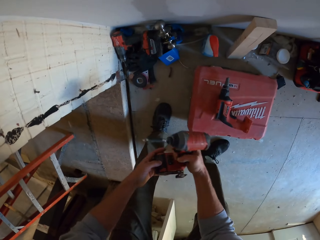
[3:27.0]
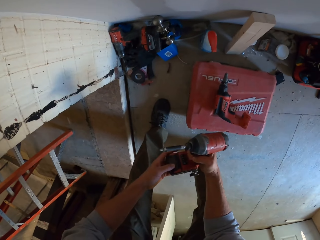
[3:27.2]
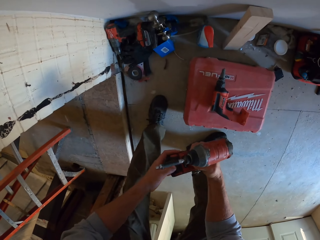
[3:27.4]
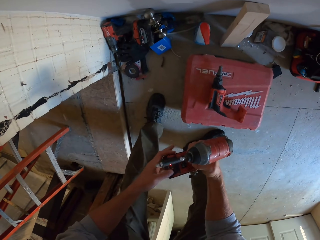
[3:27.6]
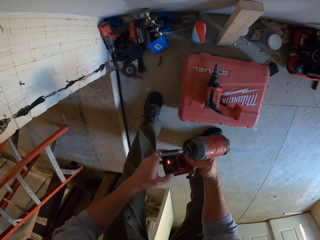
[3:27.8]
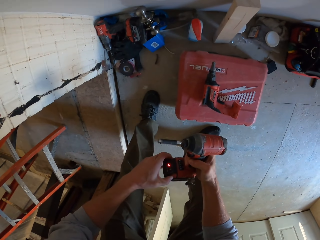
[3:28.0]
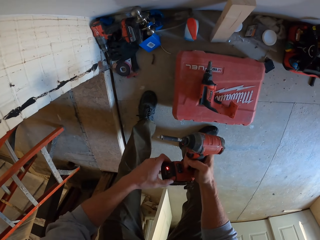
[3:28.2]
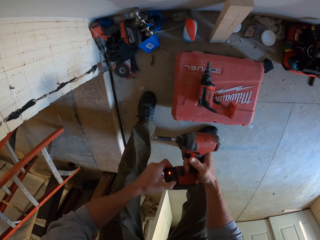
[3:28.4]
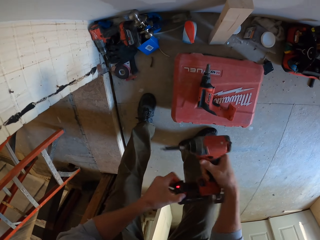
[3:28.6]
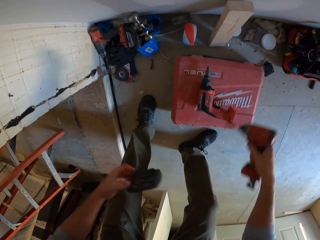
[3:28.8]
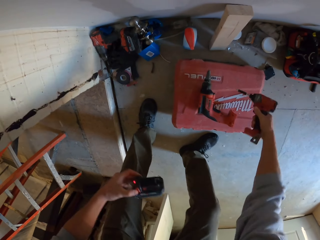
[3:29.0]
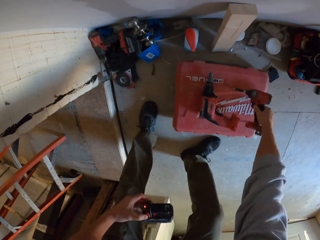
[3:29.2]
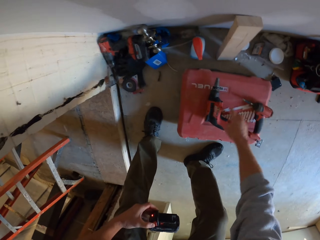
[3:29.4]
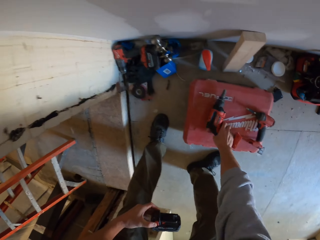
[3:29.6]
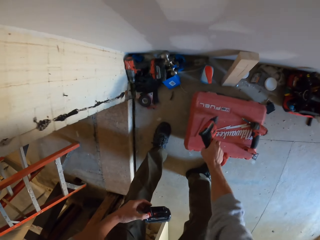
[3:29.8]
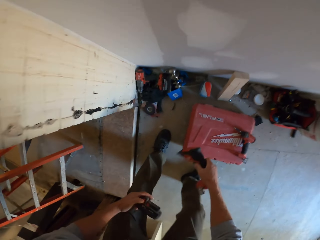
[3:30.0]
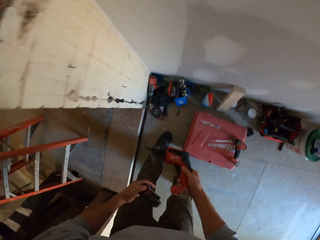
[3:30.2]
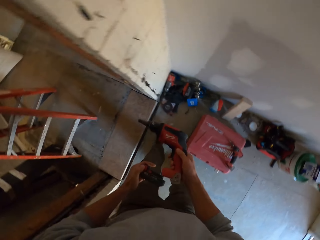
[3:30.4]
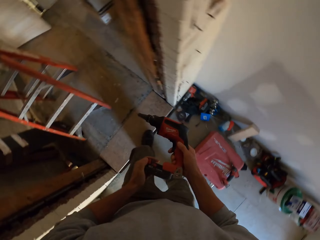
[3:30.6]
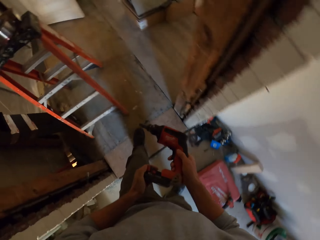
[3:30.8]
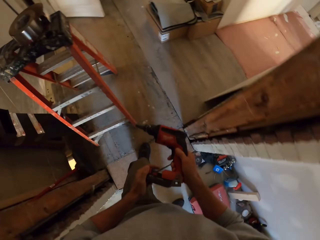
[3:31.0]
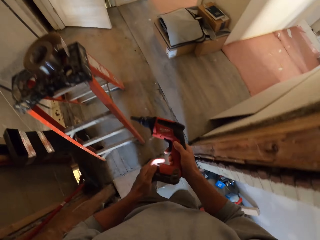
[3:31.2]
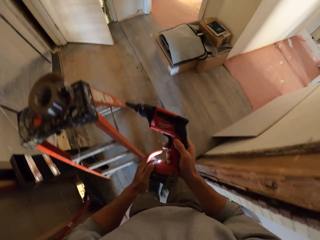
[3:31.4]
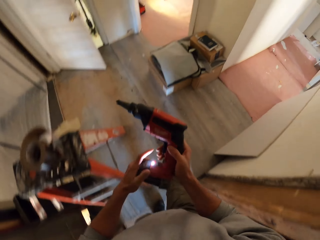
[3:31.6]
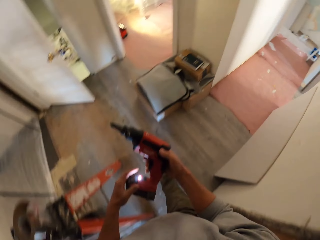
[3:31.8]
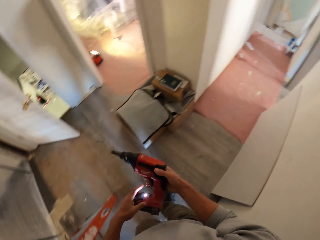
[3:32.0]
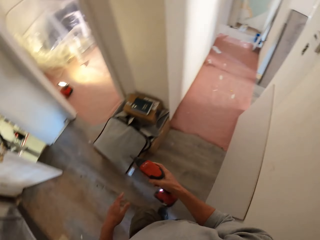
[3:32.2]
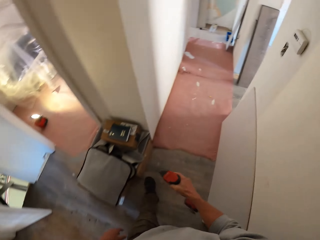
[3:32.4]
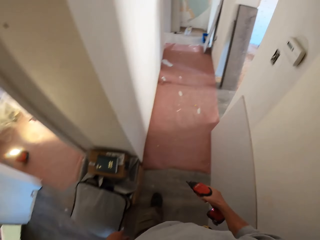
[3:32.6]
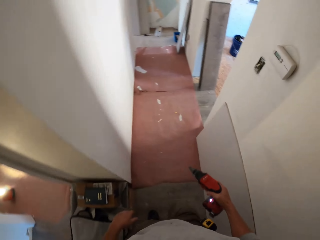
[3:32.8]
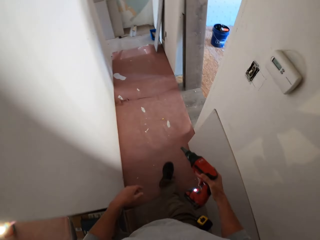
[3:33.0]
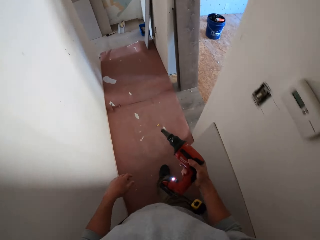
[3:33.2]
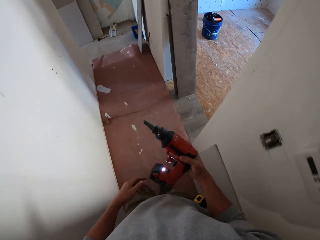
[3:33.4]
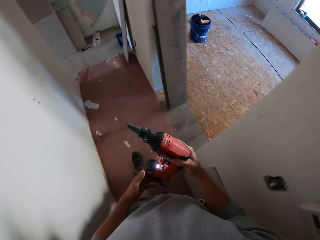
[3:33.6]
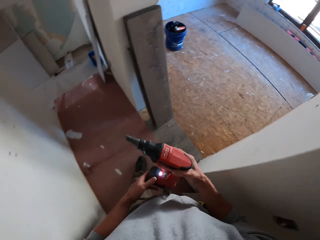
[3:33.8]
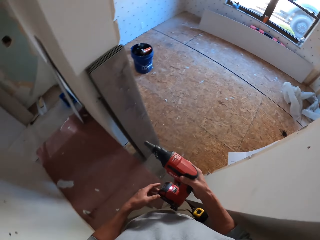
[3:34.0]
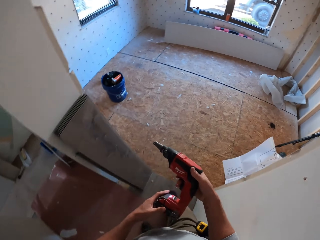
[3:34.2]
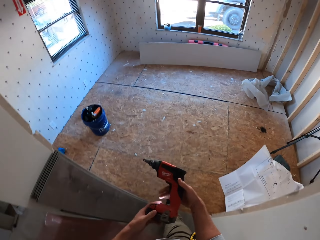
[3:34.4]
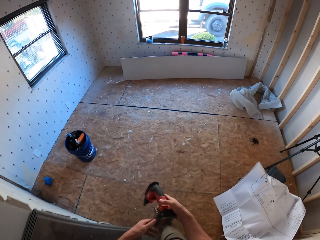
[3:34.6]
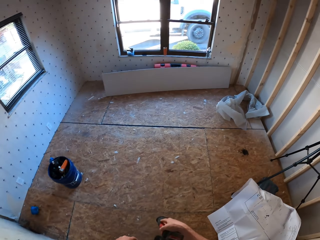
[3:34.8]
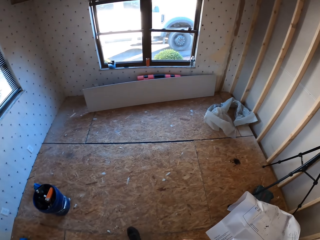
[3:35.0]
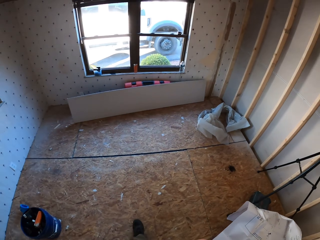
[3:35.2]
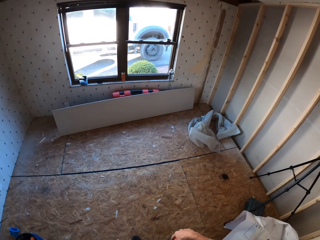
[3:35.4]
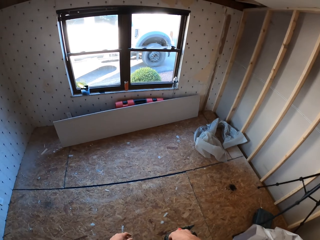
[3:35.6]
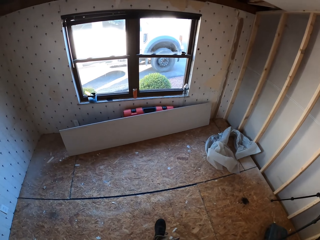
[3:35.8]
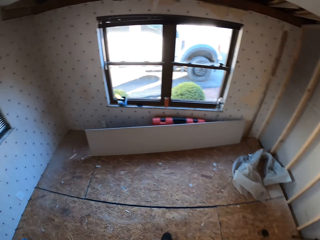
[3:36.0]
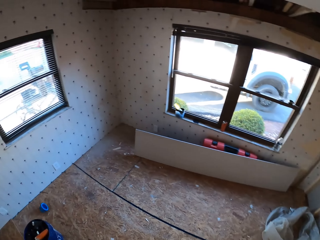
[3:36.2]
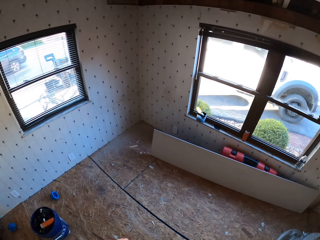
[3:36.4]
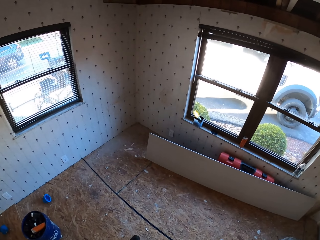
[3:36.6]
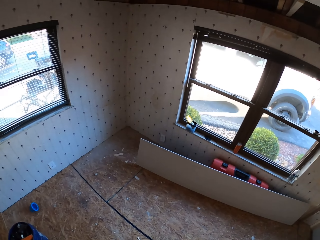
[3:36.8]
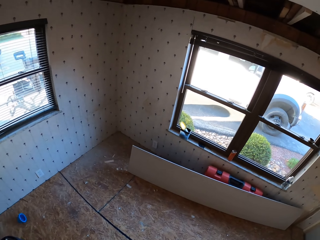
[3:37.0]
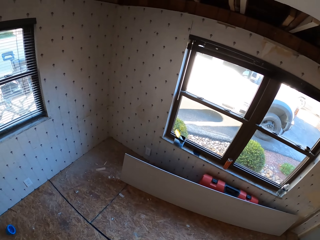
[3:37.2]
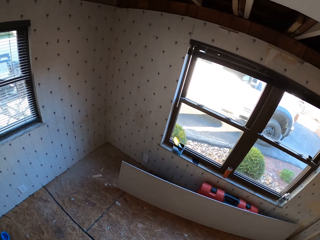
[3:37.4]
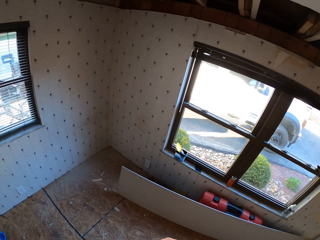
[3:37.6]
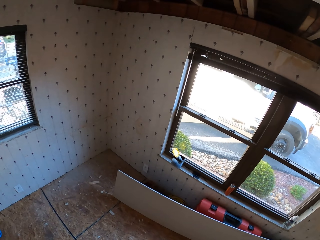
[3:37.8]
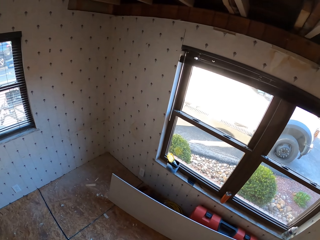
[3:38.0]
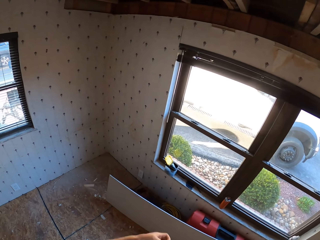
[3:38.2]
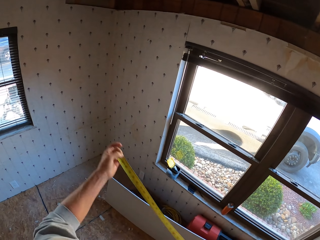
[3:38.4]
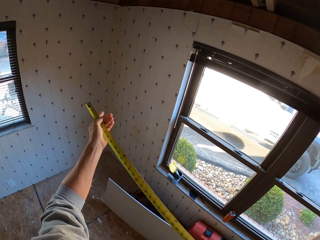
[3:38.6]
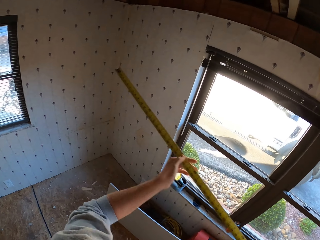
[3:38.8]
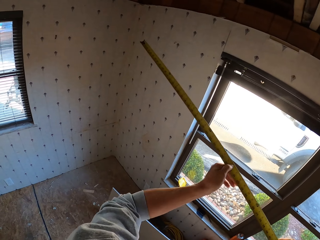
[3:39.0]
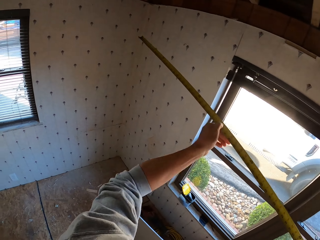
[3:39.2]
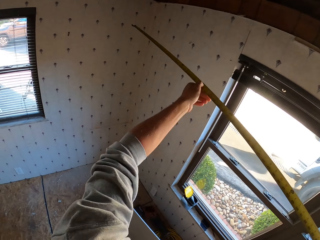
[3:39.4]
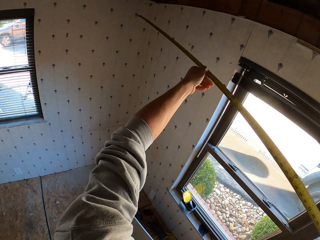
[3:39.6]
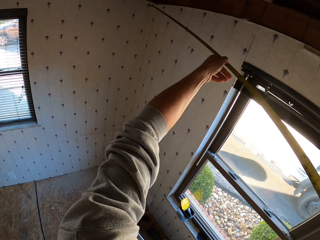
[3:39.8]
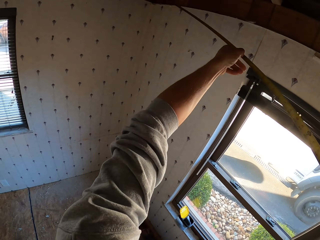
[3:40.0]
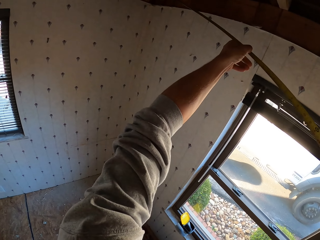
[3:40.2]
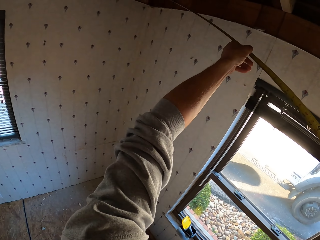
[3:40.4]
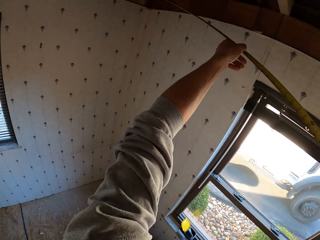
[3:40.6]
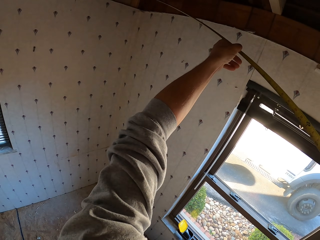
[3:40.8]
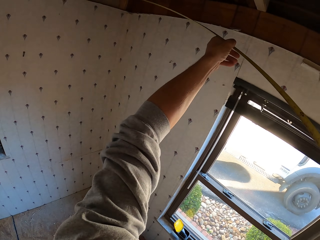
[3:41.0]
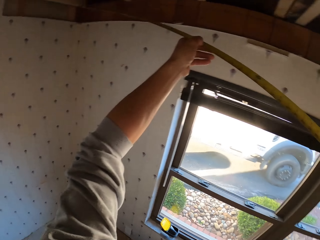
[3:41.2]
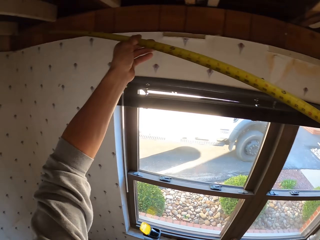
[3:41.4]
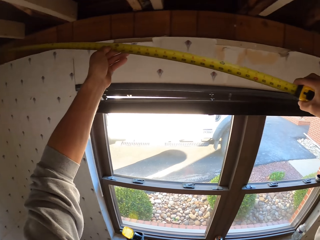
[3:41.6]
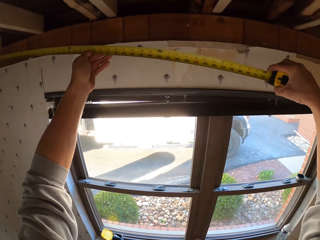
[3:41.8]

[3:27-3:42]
The camera wearer inspects the electric screwdriver. They hold a battery. They place the electric screwdriver on a container. They hold a drill. They pick up the electric screwdriver. They turn to the side. They inspect the electric screwdriver. They walk around the apartment. They walk in a room. They turn around. They look around the room. They walk around. They hold a tape measure. They look around the room again. They measure the roof.

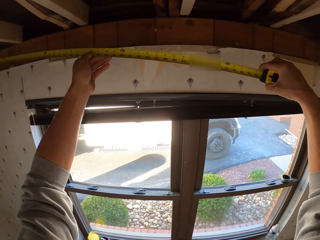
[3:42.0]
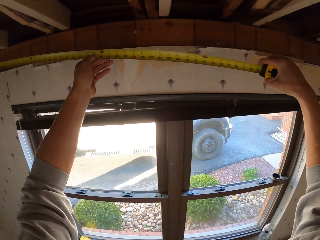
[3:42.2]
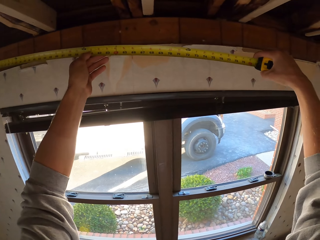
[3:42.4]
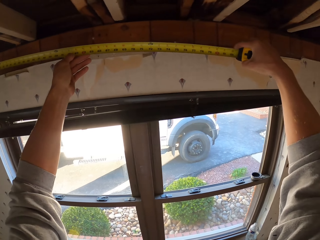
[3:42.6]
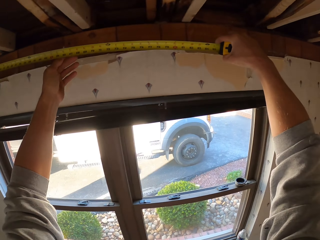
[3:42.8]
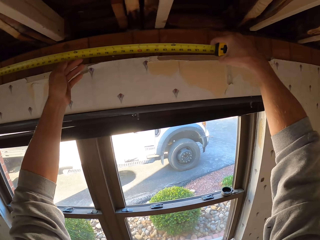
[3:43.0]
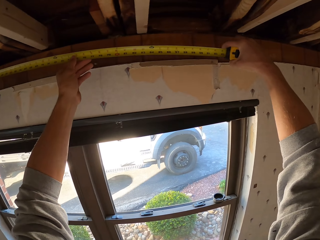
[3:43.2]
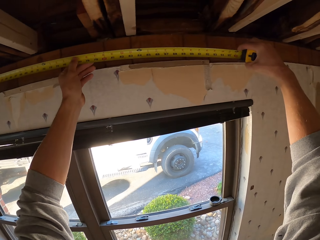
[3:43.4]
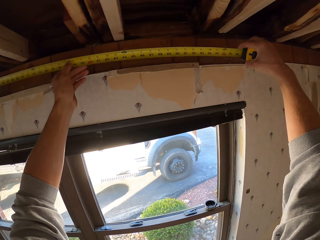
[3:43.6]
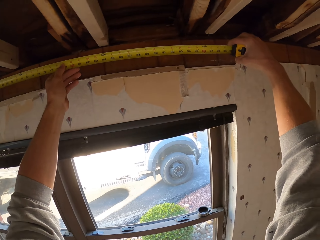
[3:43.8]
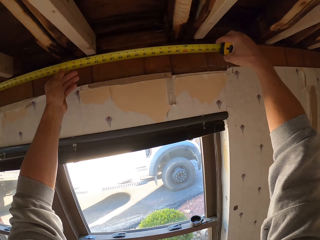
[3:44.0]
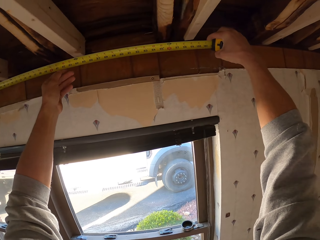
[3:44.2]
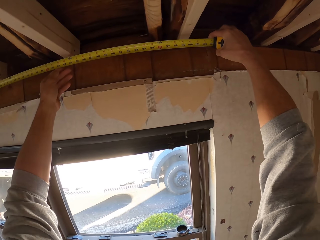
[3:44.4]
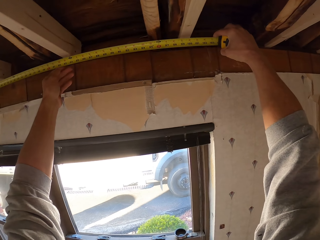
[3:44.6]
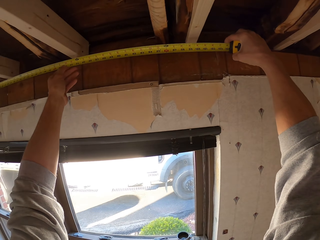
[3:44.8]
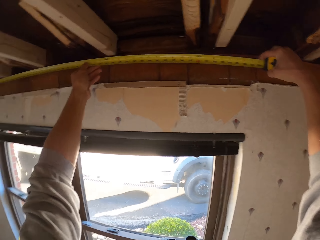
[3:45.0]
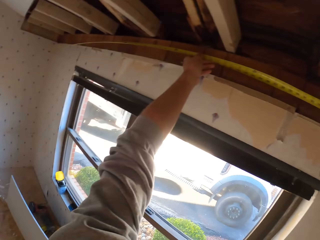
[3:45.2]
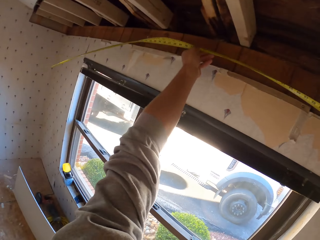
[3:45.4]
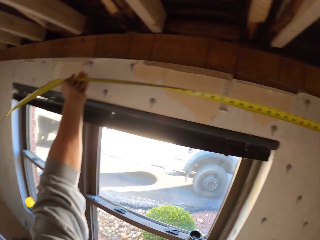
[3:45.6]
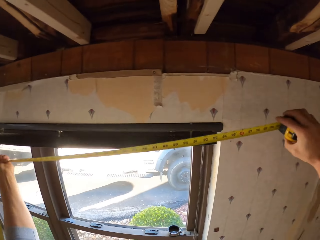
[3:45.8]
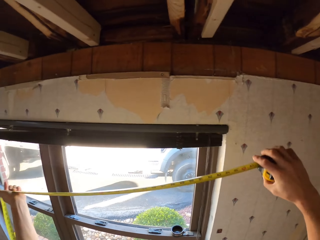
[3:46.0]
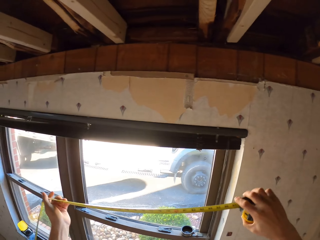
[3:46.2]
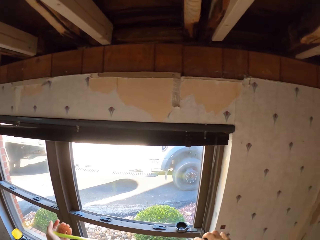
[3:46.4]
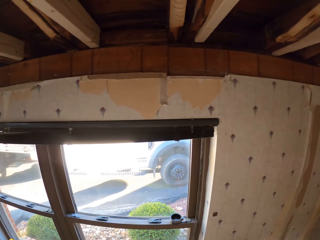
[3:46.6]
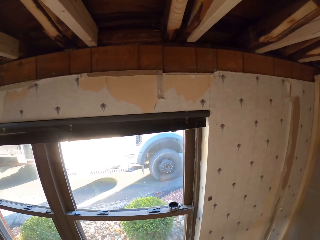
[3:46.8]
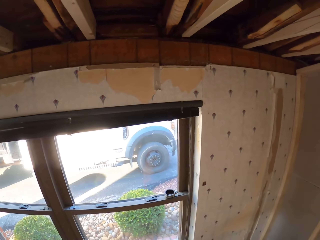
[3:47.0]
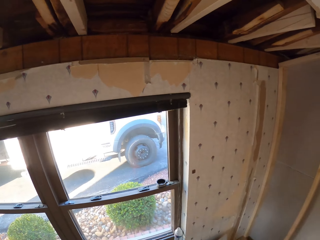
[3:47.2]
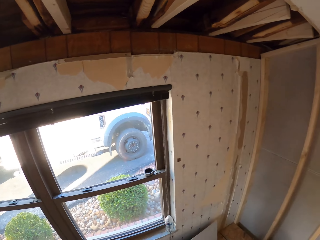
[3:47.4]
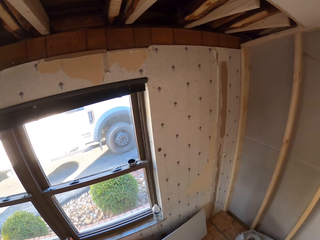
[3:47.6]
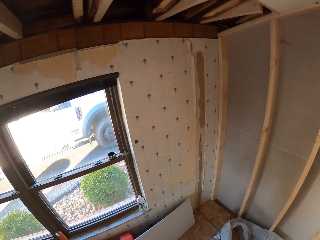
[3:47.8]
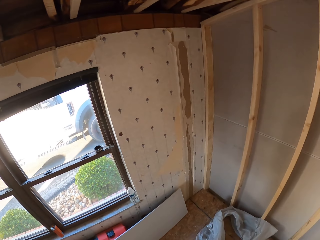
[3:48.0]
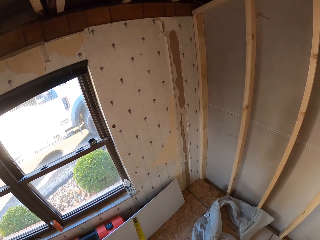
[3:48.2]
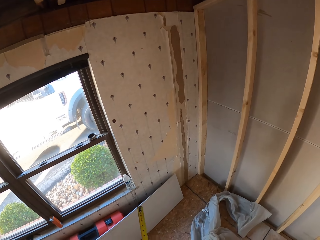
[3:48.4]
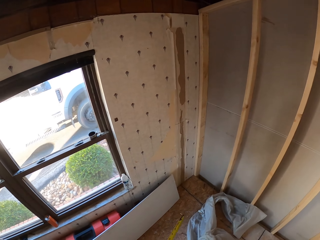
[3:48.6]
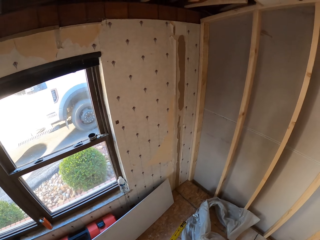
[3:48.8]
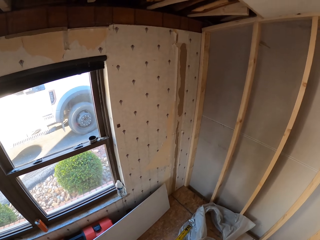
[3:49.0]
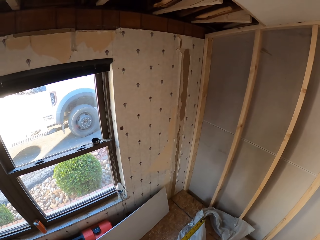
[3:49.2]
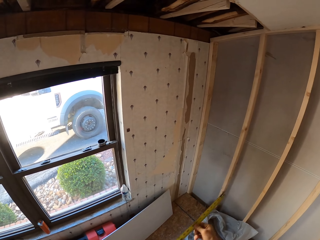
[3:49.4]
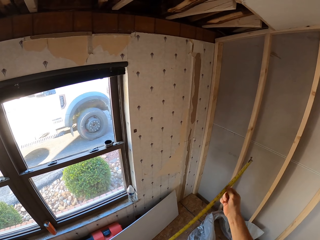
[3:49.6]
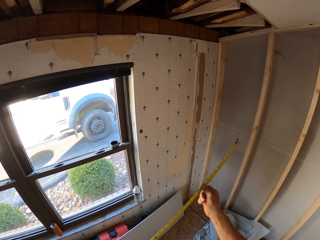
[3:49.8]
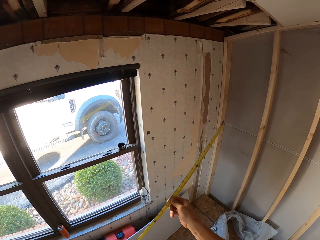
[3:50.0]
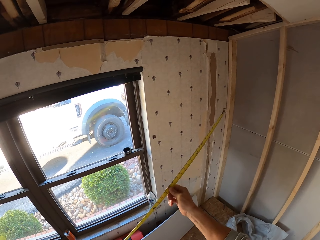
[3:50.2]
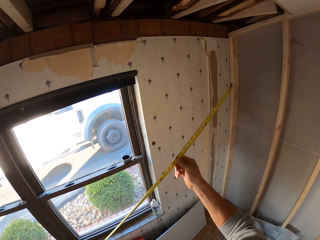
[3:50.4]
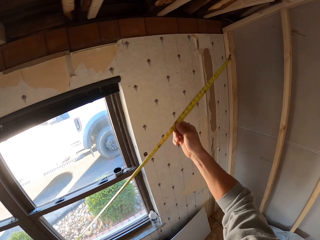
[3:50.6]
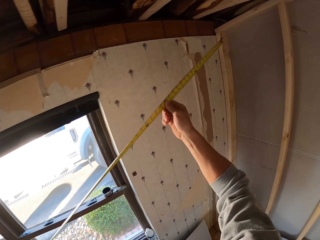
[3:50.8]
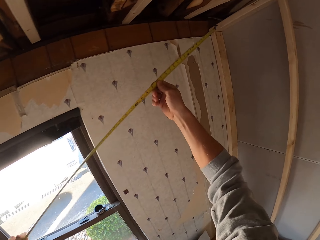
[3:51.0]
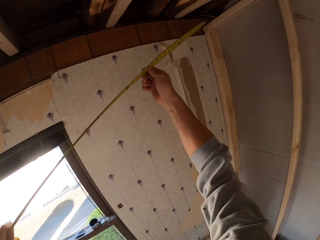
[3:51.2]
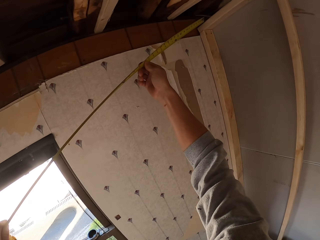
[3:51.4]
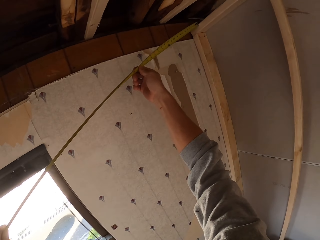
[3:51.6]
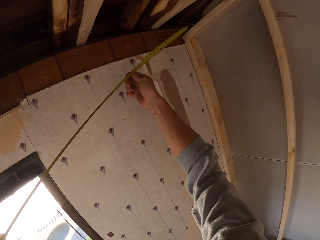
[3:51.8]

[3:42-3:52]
The camera wearer measures the ceiling board. They turn to the side, hold a tape measure, and turn around. They stare at the roof. They look around the room. They hold the tape measure. They look around the room again. They measure the roof.
